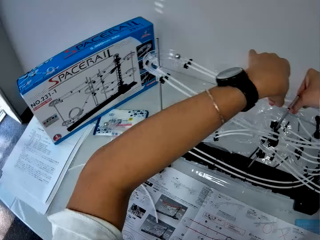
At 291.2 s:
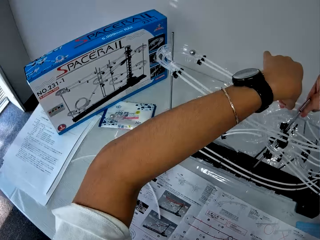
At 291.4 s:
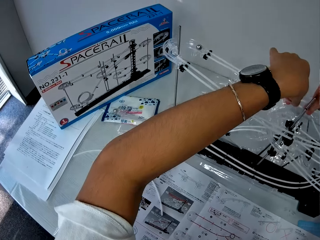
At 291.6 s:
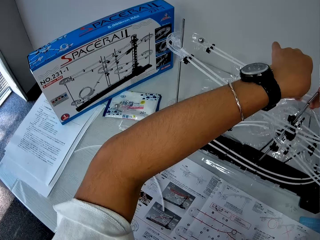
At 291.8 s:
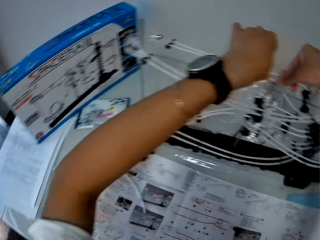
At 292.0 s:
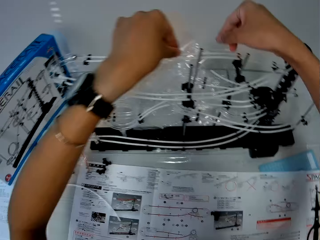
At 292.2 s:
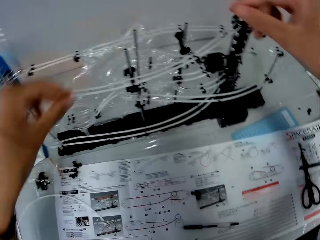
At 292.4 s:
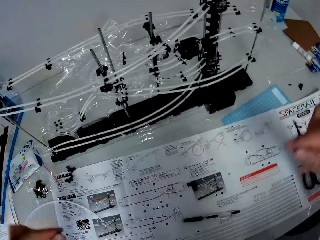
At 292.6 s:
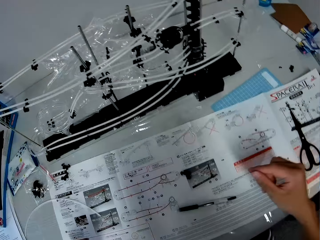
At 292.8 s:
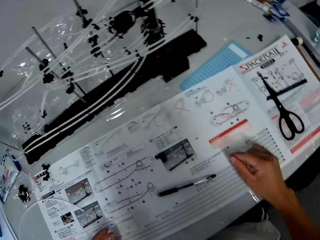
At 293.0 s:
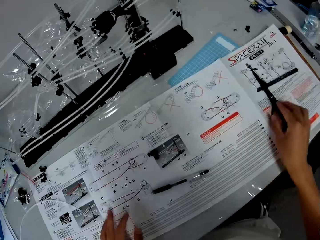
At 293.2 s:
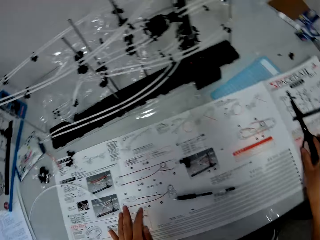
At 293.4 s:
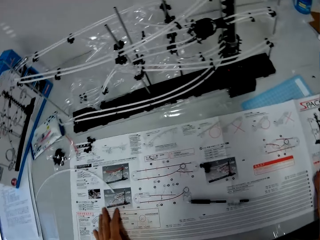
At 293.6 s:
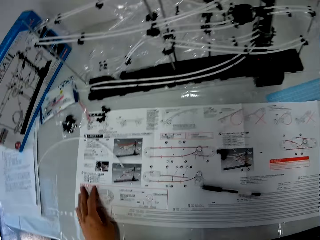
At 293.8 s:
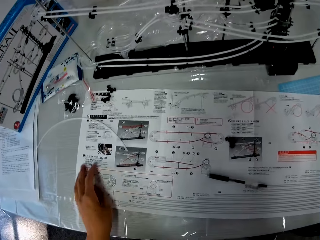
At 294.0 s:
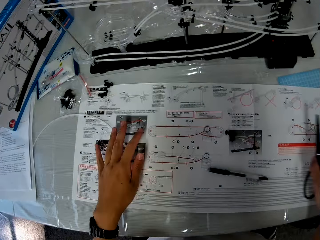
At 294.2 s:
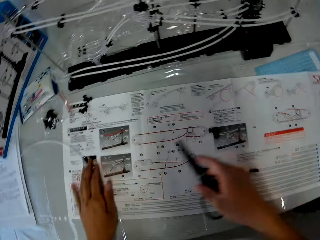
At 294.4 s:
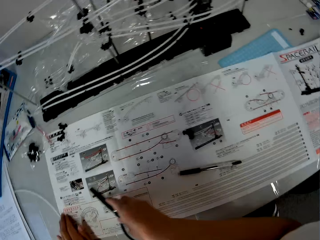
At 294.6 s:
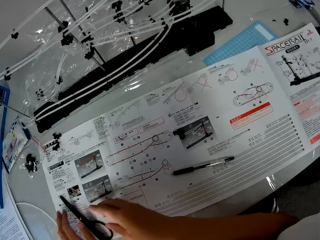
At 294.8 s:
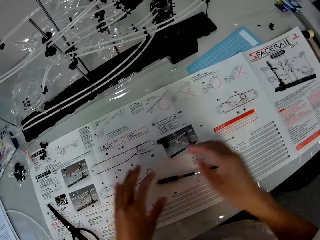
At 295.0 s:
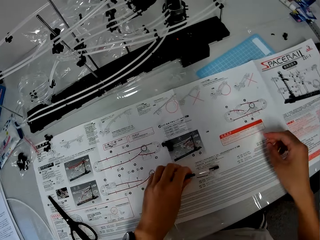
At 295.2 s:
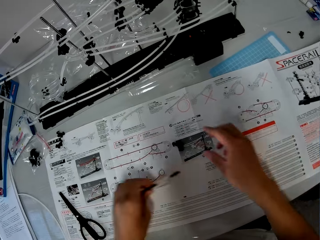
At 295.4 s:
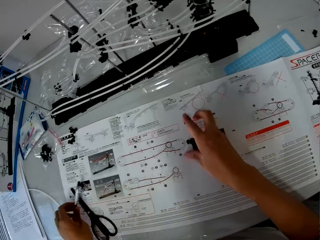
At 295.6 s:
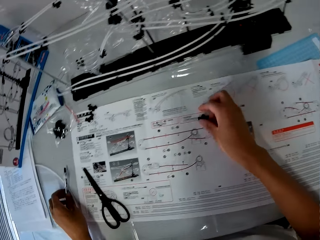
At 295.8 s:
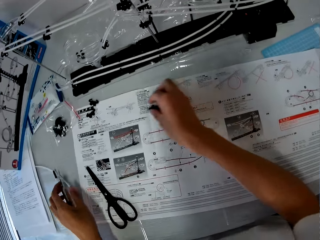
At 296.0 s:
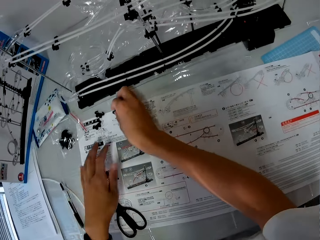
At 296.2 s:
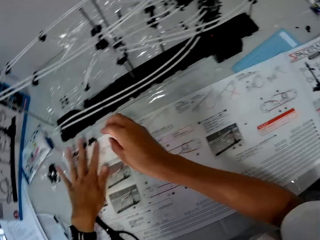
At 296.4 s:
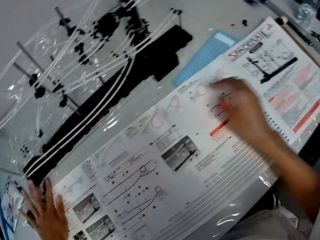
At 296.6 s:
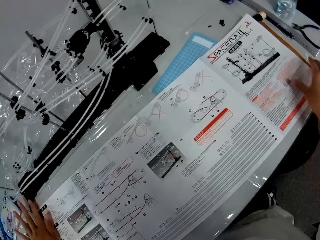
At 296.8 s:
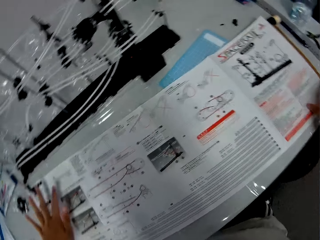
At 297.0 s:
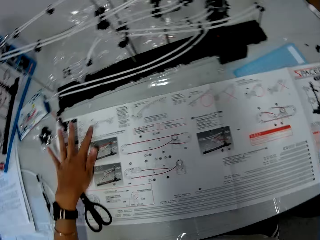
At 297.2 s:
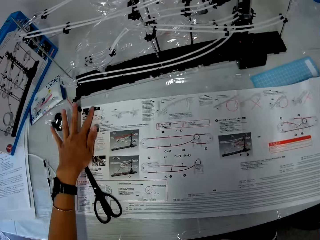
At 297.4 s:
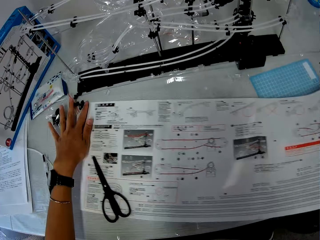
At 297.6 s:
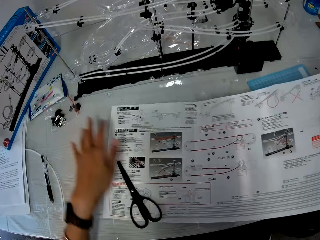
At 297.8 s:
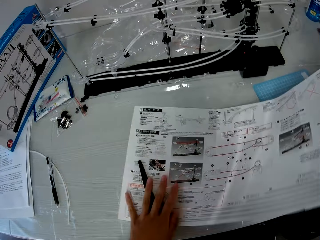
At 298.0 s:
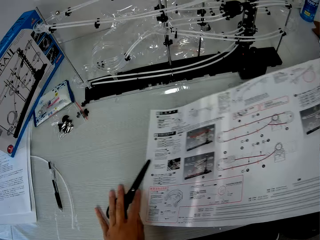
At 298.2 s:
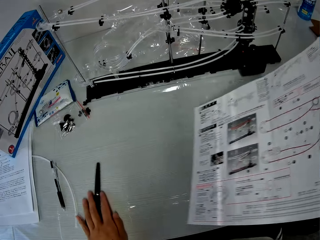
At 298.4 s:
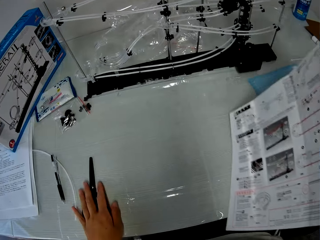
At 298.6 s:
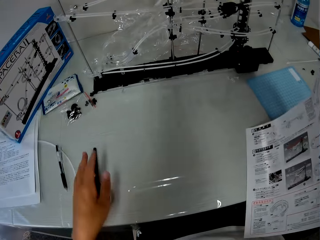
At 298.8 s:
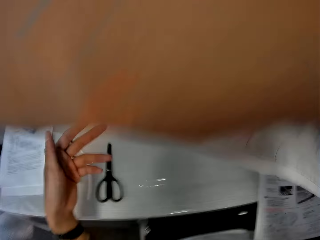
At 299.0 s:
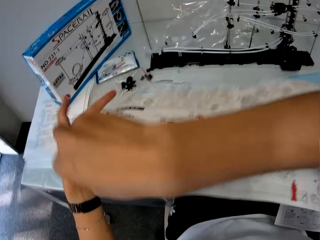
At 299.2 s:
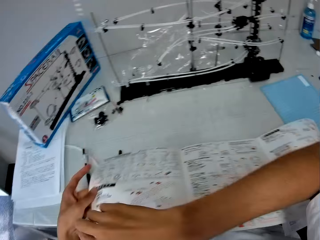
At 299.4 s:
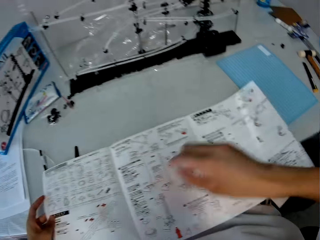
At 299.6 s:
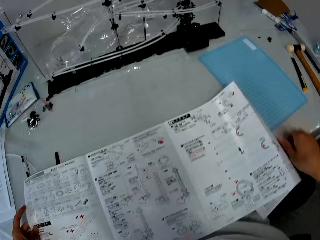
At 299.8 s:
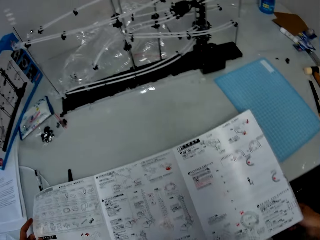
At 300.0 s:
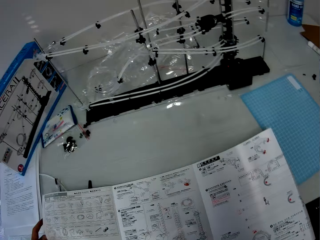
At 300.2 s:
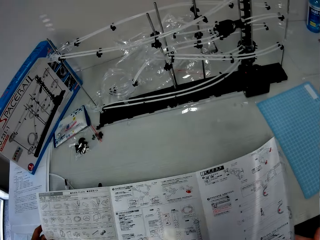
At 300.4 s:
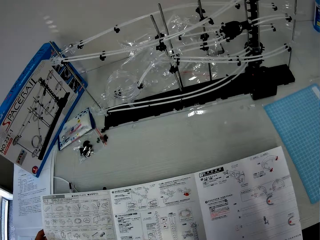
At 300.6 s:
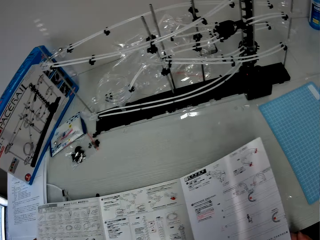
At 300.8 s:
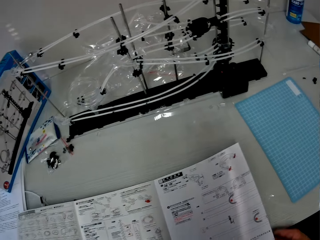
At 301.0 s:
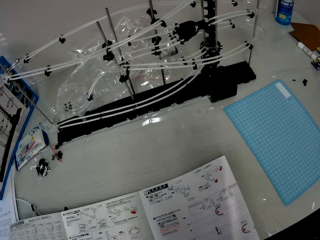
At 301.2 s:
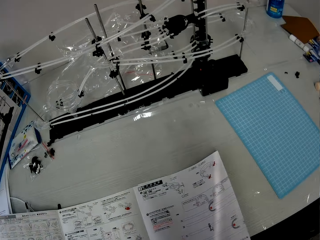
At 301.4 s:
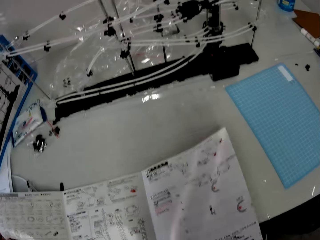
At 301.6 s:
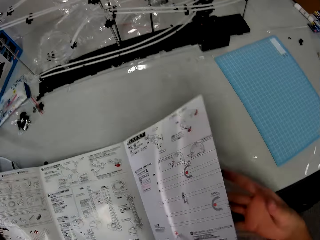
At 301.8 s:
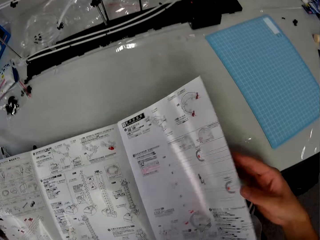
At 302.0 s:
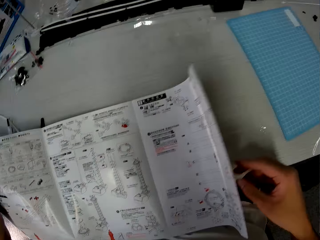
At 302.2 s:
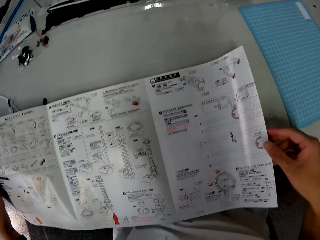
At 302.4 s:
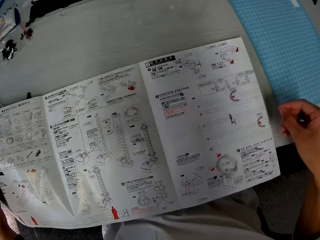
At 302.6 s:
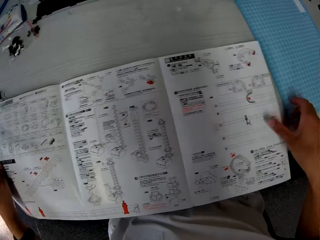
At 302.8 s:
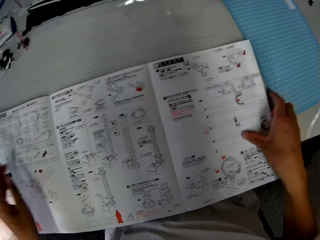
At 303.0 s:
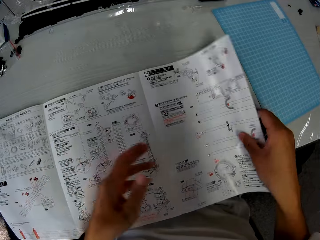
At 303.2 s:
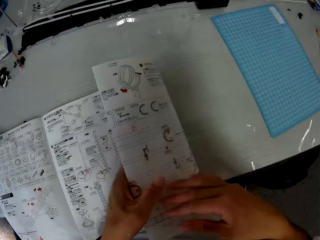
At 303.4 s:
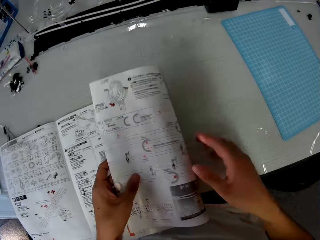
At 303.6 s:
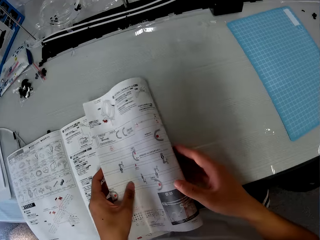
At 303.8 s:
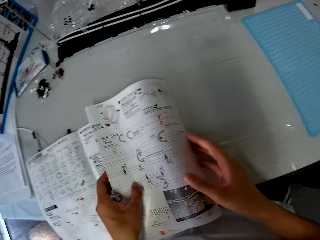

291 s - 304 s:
The camera wearer moves a pair of scissors from his right side to his left side on a table. He moves a pen to his left side on the table with his left hand. He moves a rail stand to his left side on the table. He picks up an instruction manual. He turns over the instruction manual. He removes the pair of scissors from the instruction manual with his left hand. He unfolds the instruction manual on the table.

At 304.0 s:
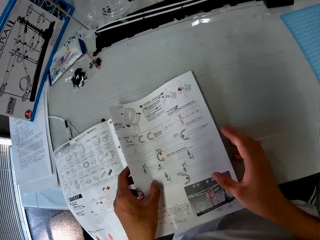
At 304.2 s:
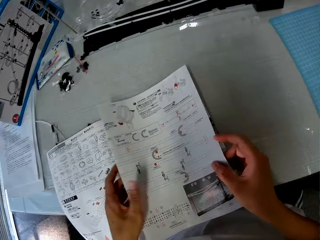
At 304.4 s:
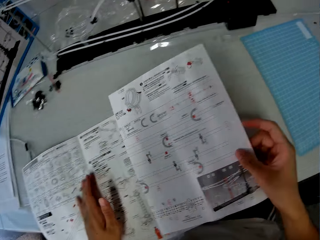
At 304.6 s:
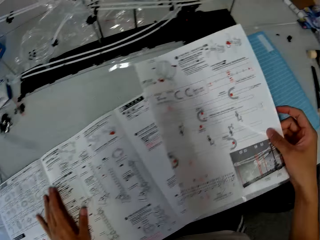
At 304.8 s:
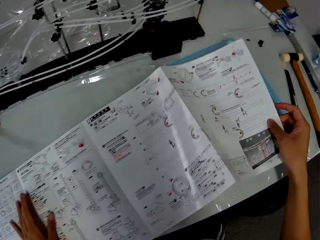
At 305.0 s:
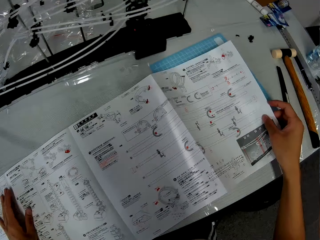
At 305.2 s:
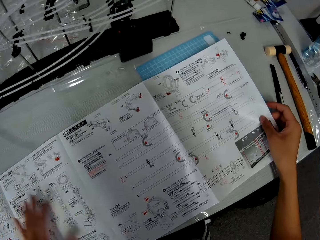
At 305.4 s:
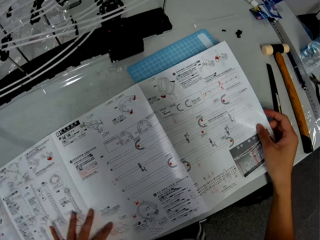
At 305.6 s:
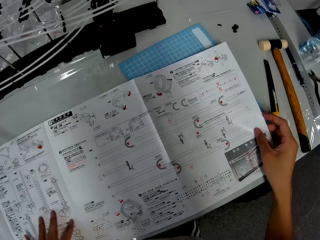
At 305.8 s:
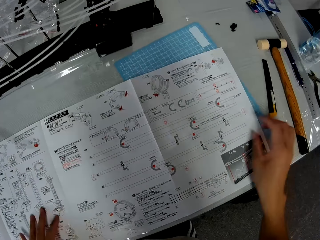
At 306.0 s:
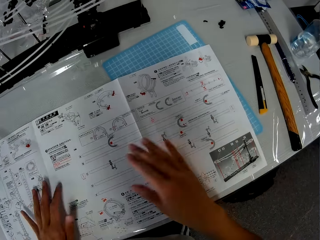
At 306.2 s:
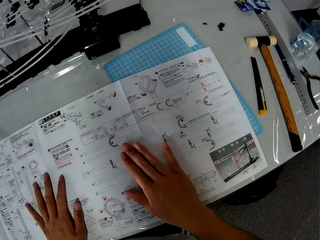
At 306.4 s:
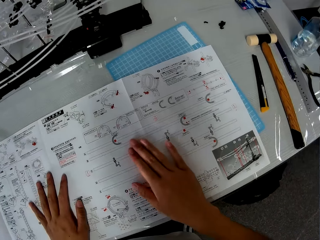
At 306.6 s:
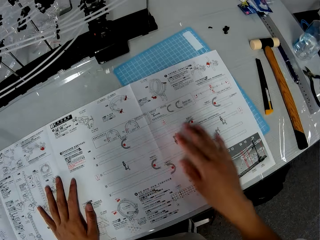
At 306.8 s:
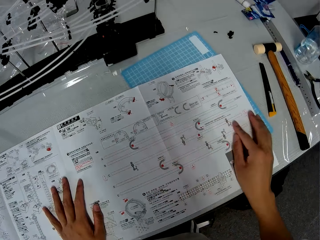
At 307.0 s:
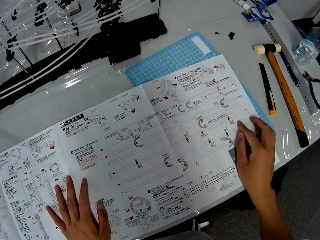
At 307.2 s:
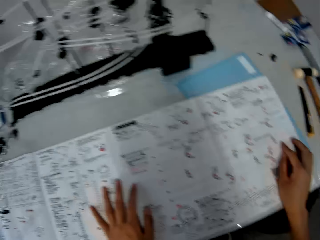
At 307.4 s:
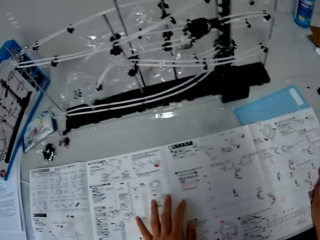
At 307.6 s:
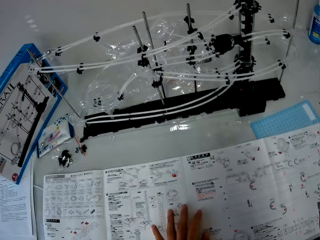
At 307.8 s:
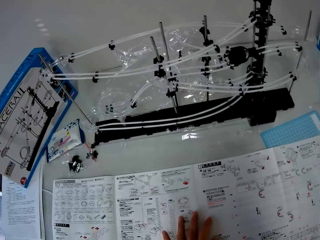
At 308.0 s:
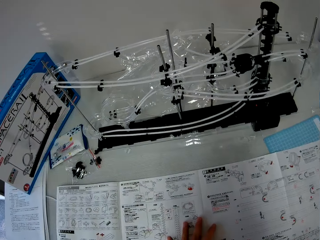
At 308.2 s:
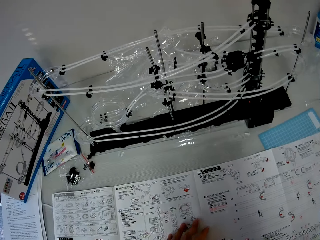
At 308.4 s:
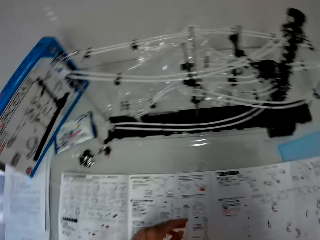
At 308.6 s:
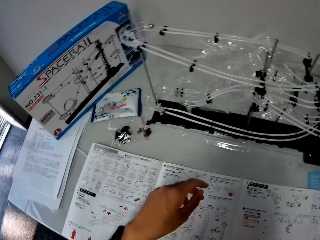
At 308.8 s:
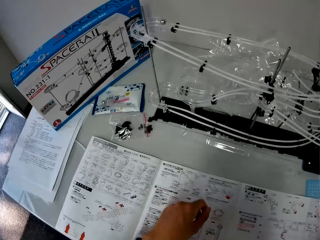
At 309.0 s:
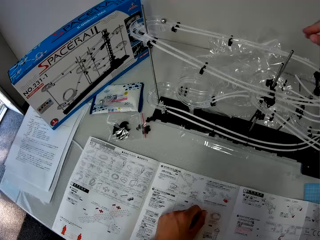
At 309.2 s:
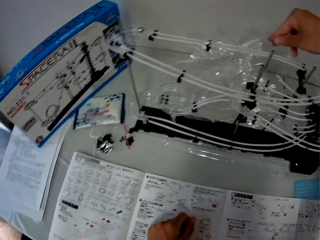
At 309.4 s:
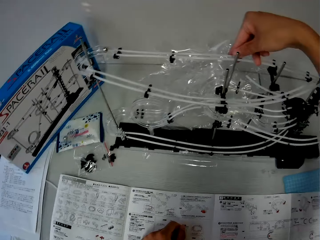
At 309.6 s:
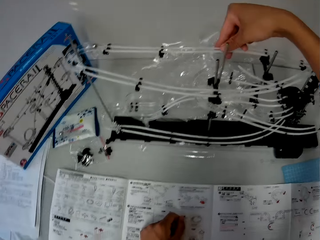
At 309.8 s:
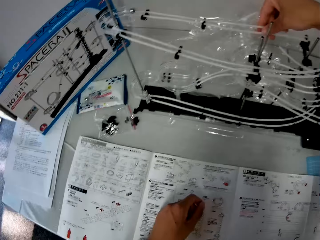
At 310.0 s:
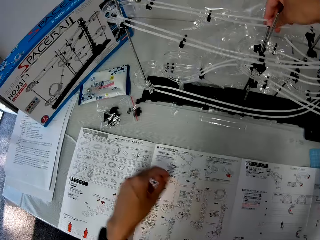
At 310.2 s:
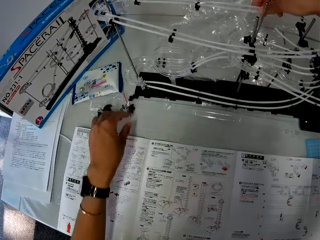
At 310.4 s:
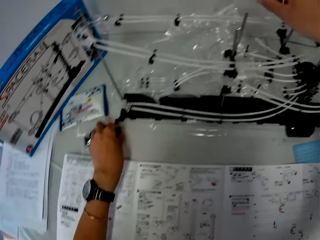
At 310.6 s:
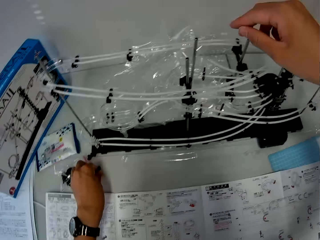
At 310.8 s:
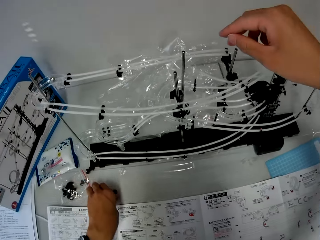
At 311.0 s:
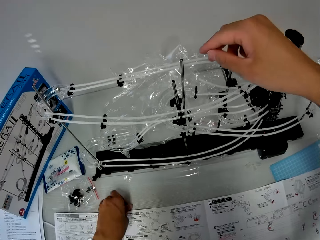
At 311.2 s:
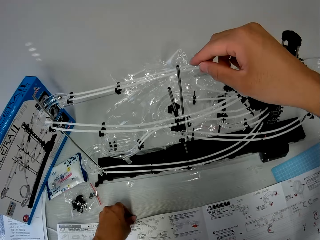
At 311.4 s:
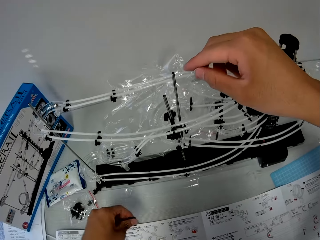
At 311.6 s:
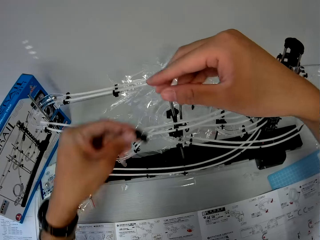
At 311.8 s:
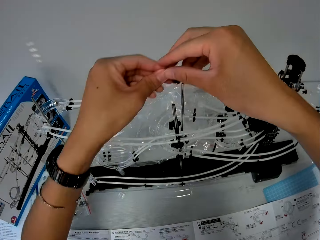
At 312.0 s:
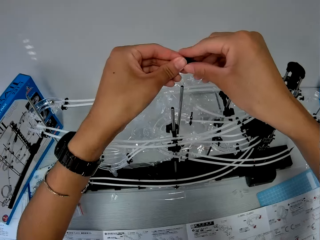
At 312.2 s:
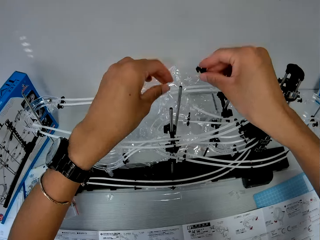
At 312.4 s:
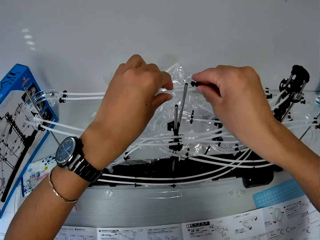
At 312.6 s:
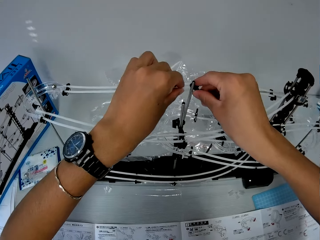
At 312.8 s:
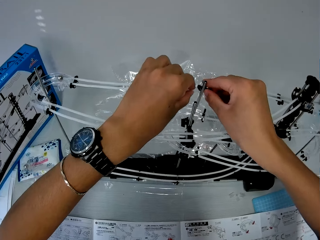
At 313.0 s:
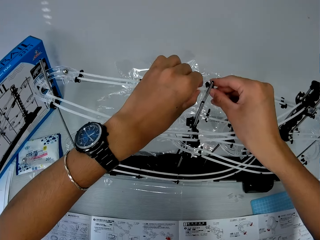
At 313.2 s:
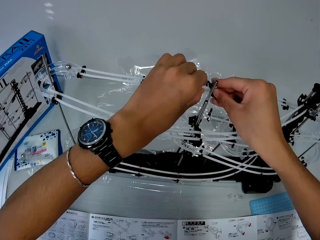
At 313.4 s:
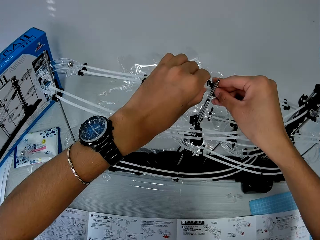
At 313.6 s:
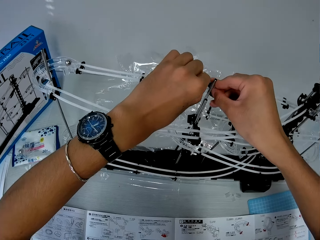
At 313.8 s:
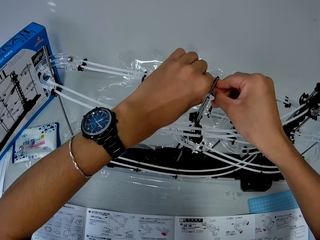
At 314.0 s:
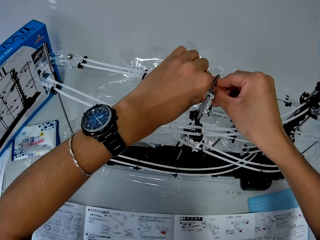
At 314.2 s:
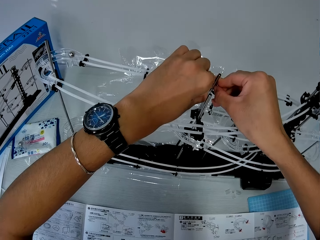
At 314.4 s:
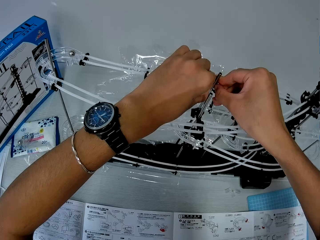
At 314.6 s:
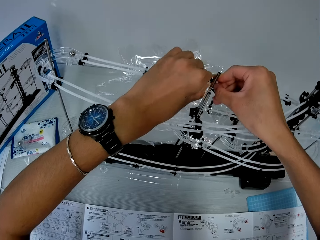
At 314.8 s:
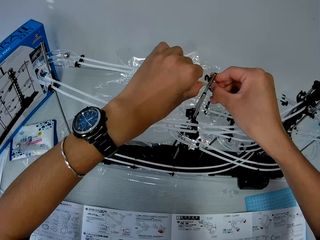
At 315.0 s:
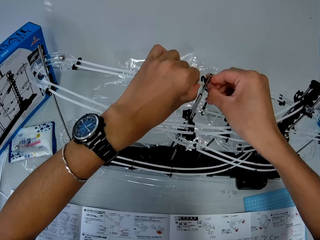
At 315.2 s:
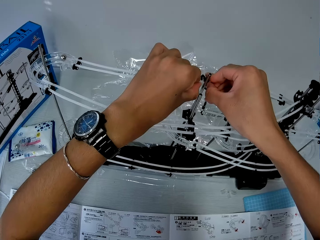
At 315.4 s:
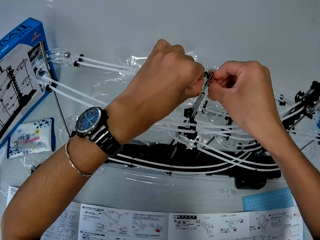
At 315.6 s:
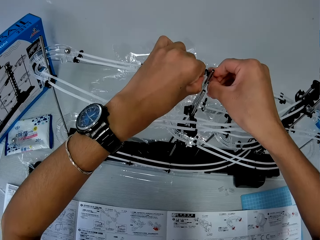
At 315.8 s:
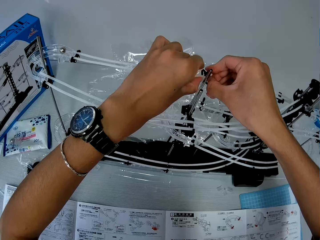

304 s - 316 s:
The camera wearer reads the instruction manual. He places both hands on the instruction manual on the table. He looks at the space rail. He adjusts the rails with his right hand. He picks up the rail stand from the table with his left hand. He transfers the rail stand from his left hand to his right hand. He fits the rail stand on the rails.
